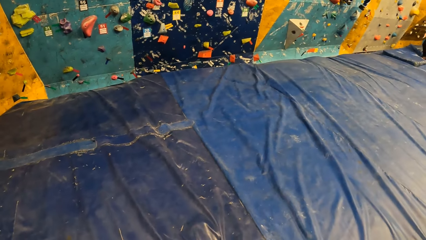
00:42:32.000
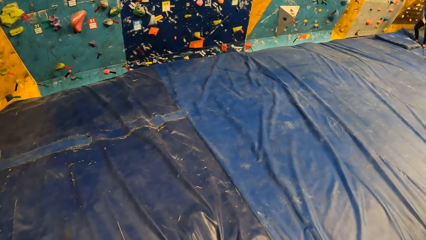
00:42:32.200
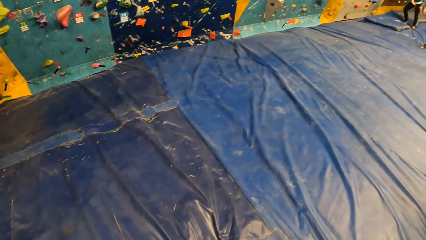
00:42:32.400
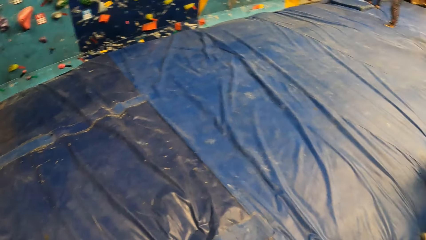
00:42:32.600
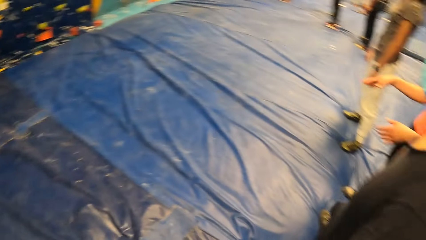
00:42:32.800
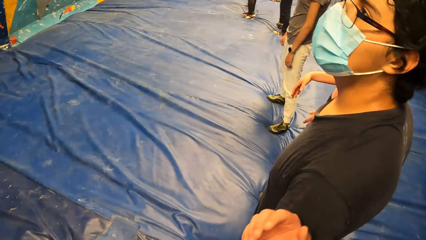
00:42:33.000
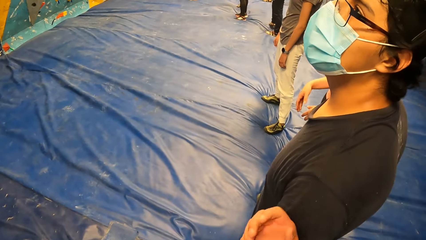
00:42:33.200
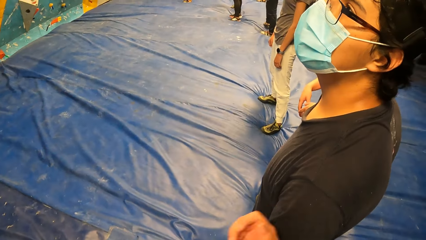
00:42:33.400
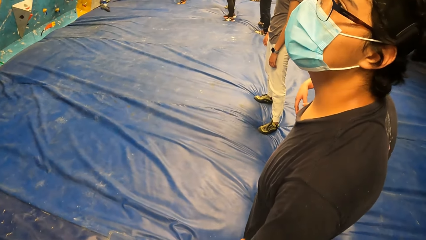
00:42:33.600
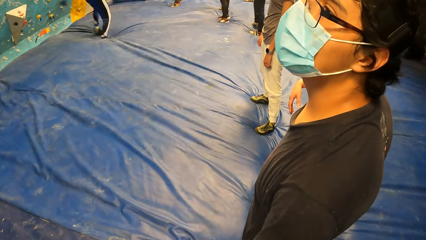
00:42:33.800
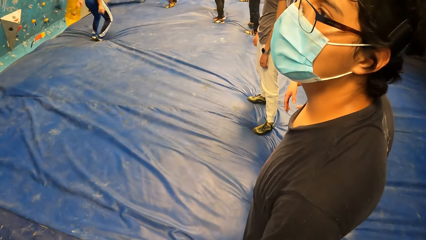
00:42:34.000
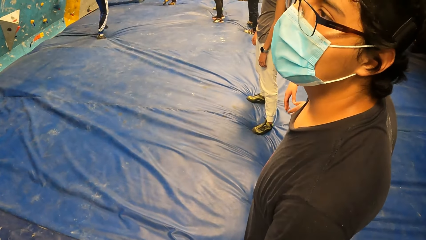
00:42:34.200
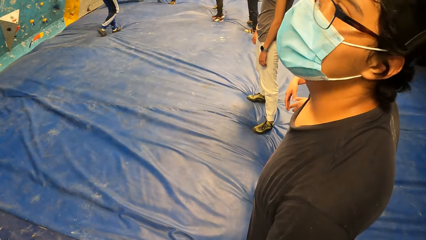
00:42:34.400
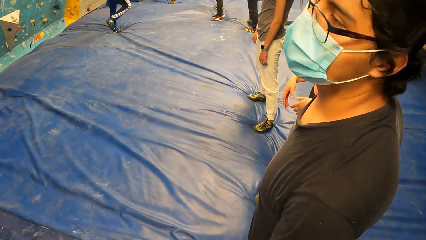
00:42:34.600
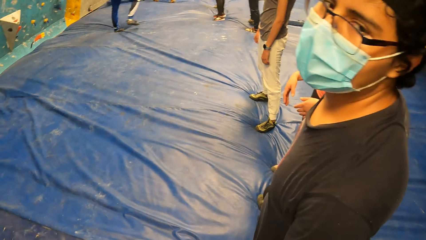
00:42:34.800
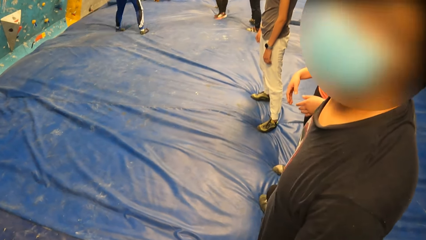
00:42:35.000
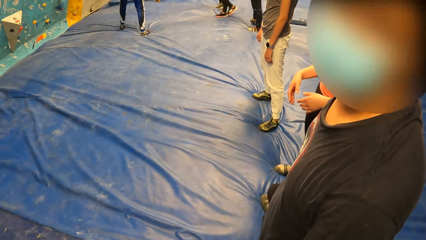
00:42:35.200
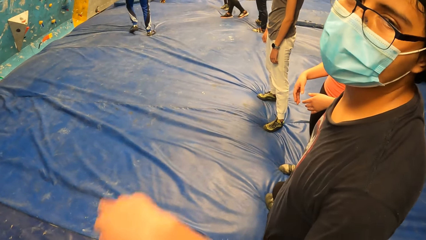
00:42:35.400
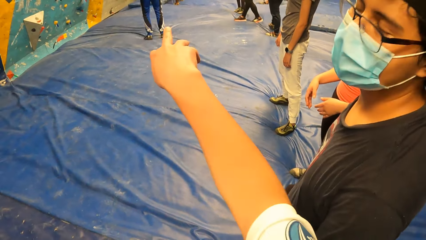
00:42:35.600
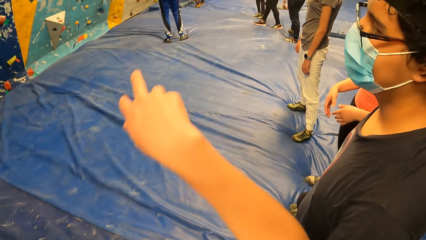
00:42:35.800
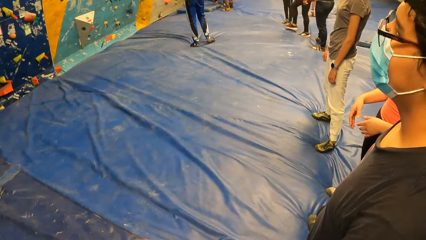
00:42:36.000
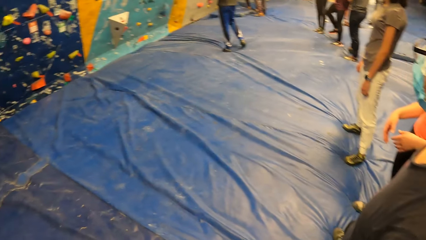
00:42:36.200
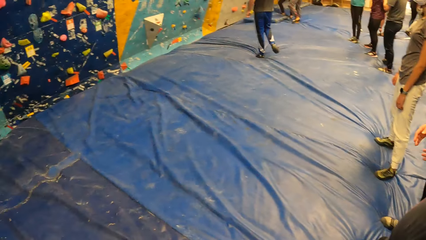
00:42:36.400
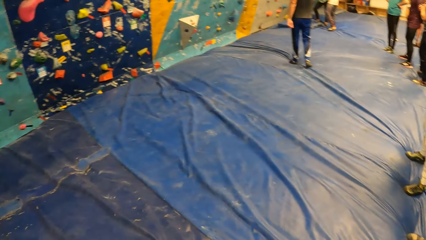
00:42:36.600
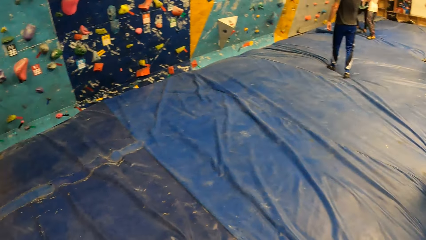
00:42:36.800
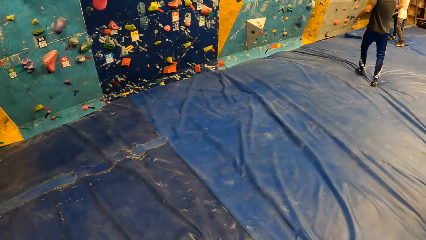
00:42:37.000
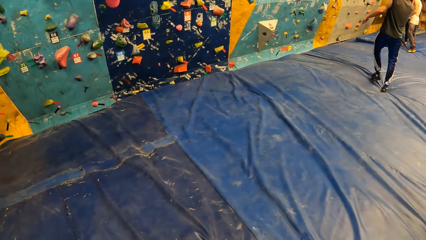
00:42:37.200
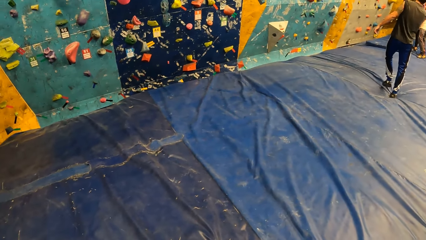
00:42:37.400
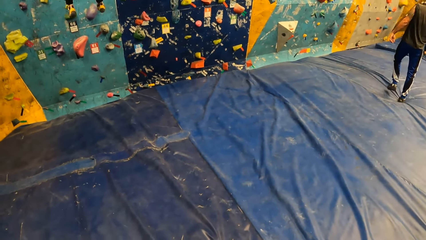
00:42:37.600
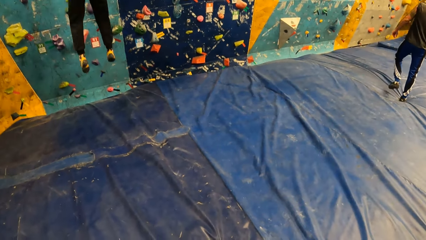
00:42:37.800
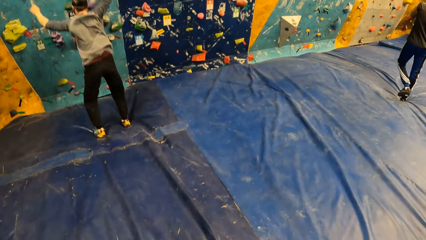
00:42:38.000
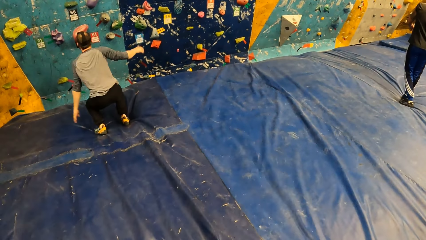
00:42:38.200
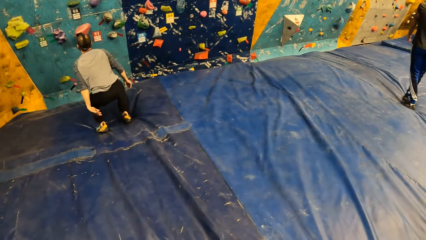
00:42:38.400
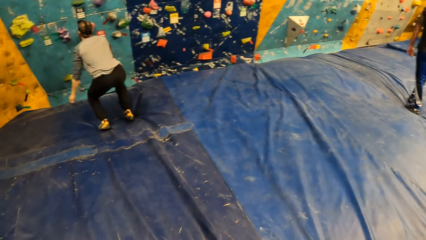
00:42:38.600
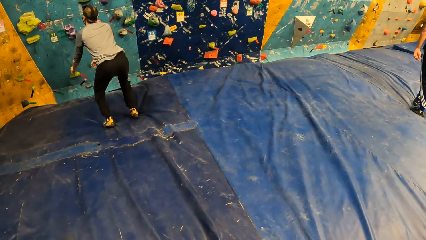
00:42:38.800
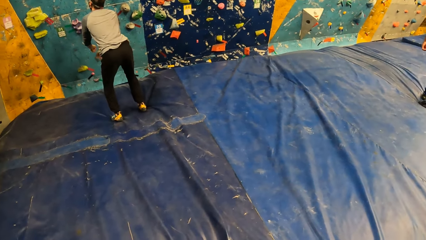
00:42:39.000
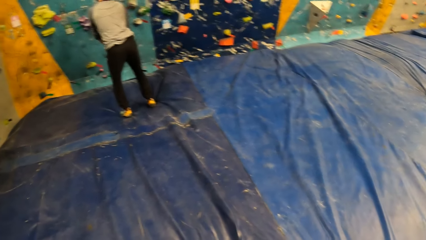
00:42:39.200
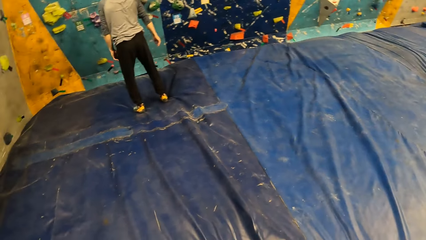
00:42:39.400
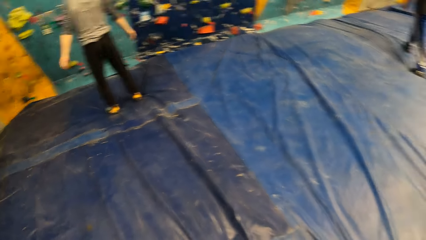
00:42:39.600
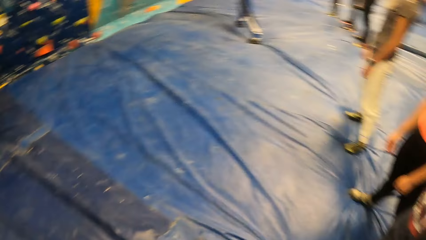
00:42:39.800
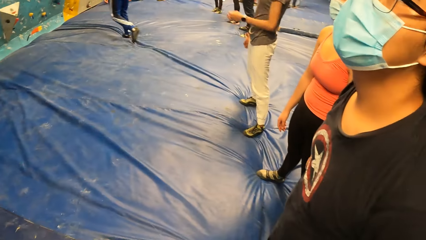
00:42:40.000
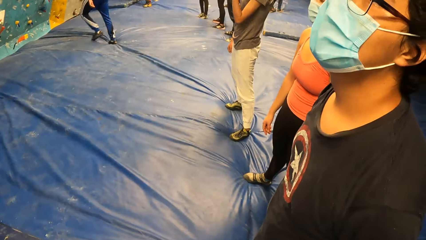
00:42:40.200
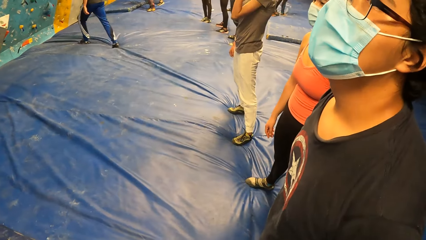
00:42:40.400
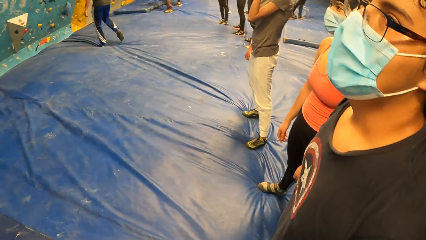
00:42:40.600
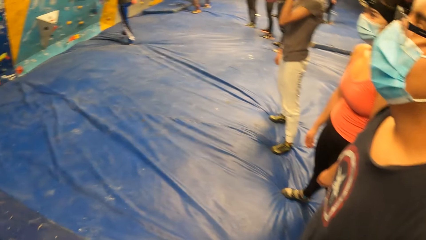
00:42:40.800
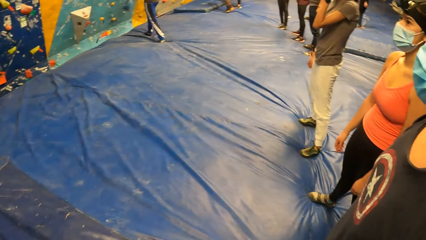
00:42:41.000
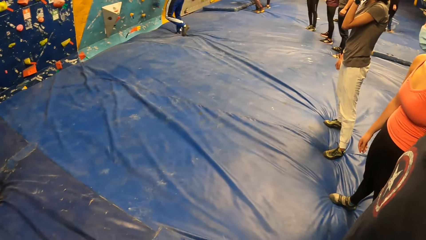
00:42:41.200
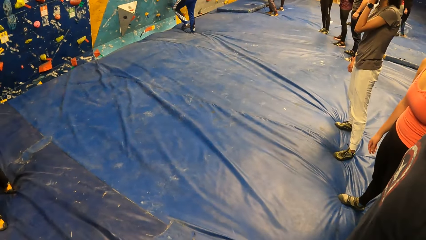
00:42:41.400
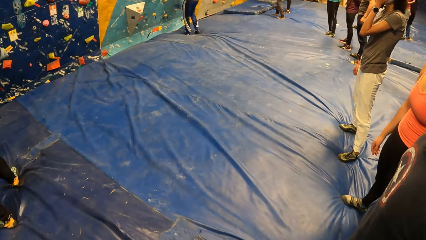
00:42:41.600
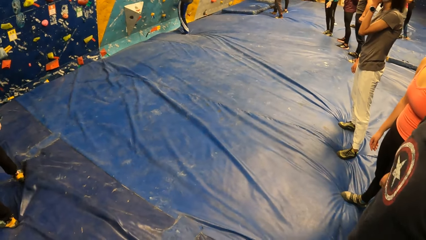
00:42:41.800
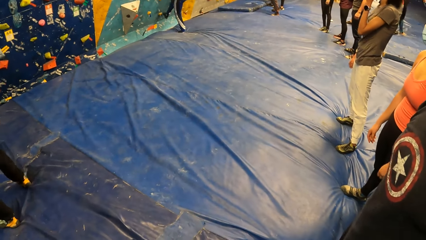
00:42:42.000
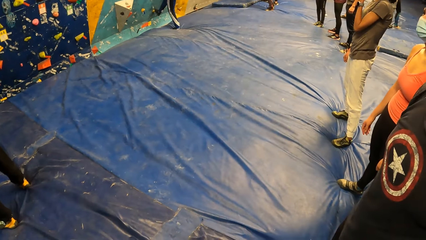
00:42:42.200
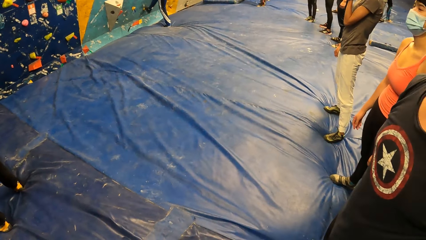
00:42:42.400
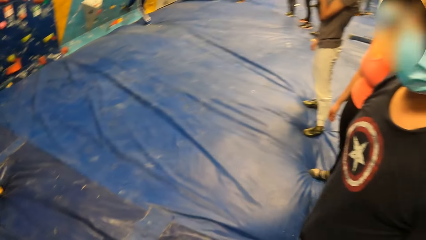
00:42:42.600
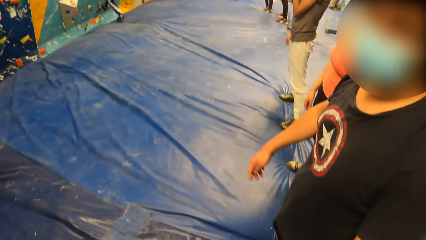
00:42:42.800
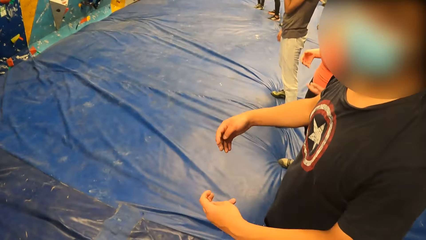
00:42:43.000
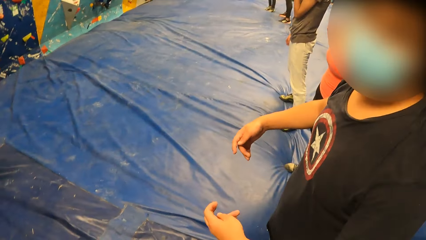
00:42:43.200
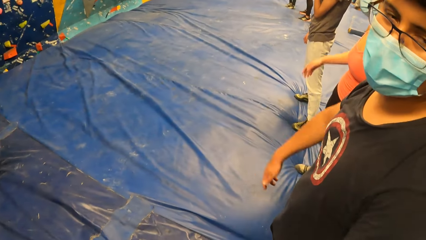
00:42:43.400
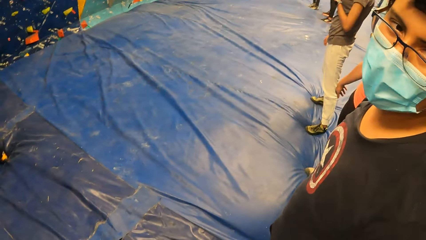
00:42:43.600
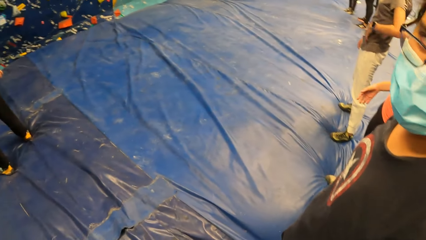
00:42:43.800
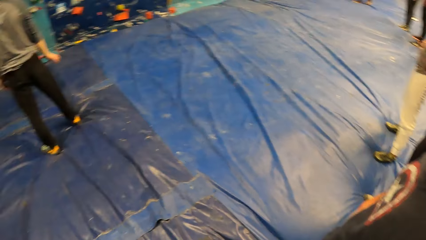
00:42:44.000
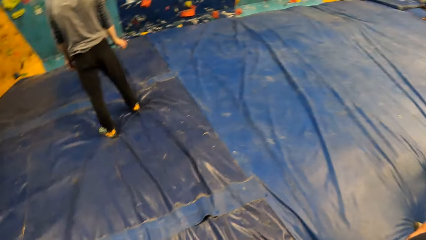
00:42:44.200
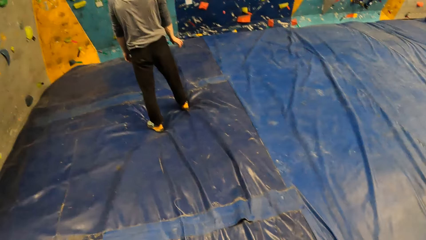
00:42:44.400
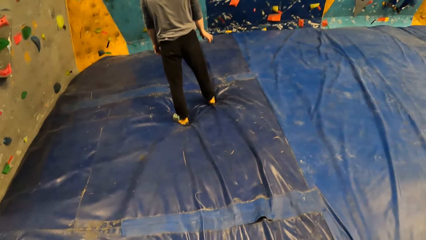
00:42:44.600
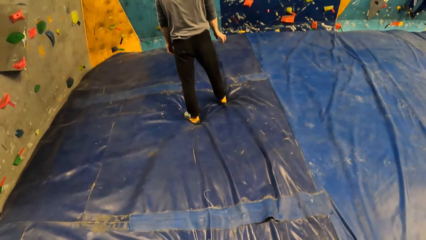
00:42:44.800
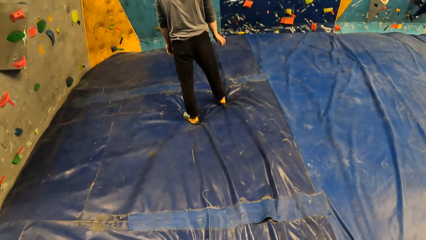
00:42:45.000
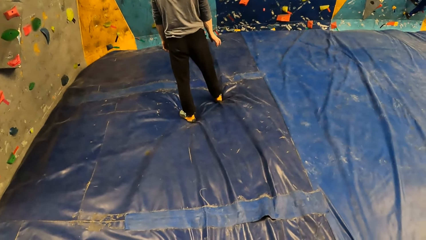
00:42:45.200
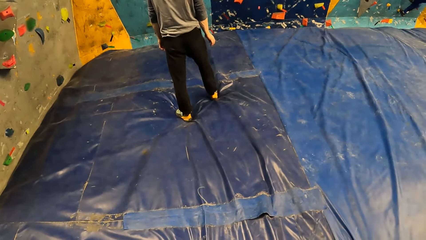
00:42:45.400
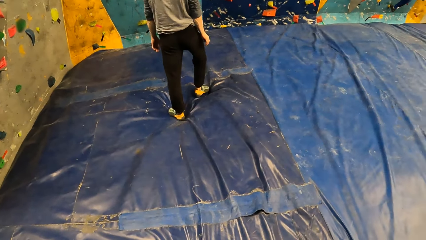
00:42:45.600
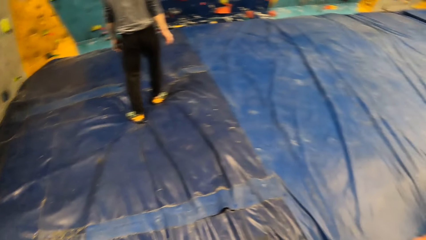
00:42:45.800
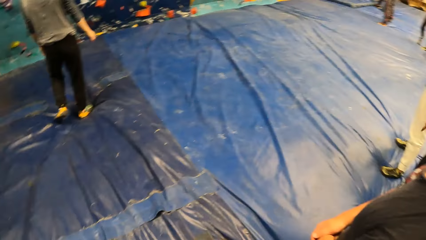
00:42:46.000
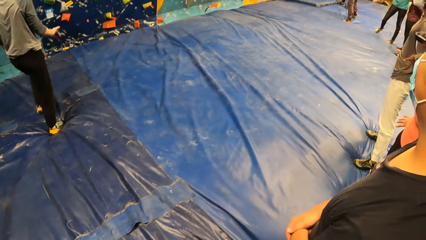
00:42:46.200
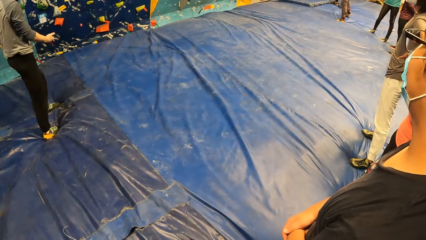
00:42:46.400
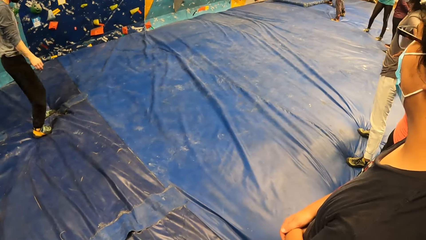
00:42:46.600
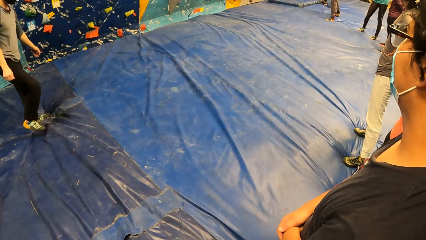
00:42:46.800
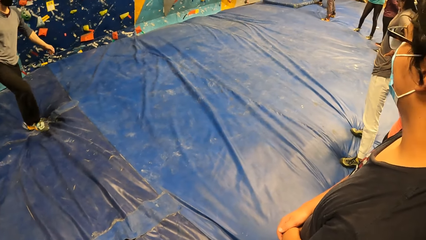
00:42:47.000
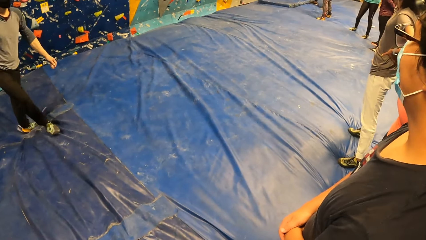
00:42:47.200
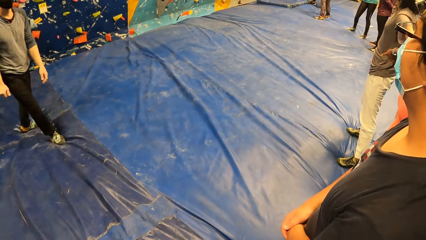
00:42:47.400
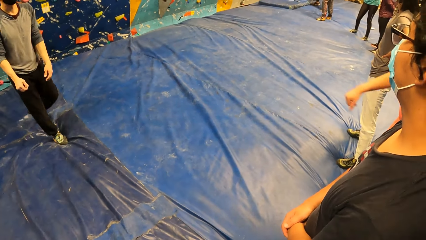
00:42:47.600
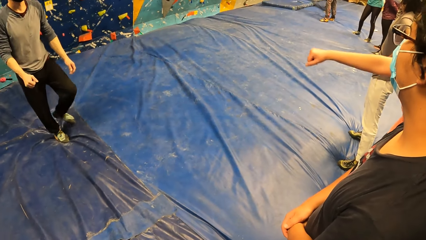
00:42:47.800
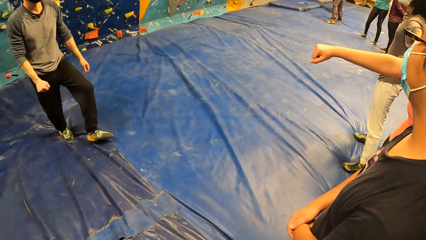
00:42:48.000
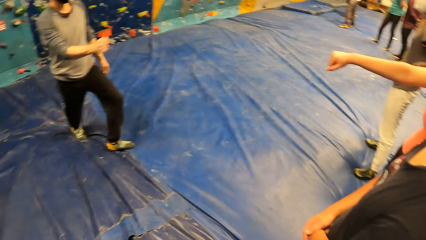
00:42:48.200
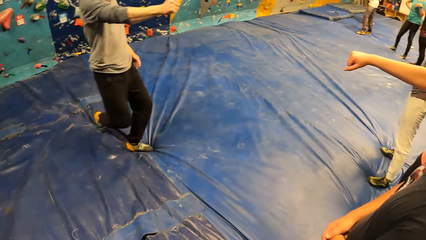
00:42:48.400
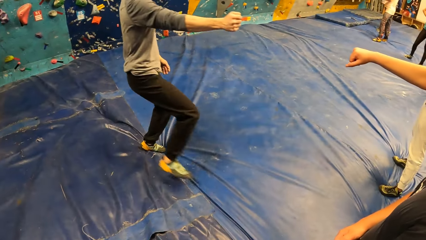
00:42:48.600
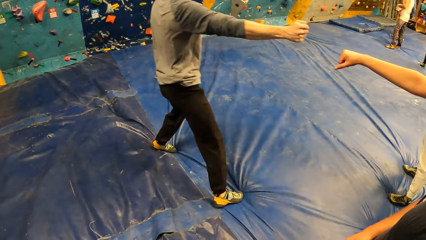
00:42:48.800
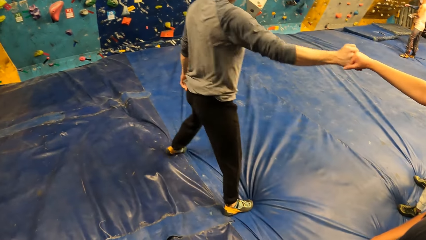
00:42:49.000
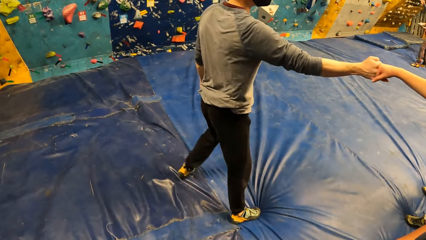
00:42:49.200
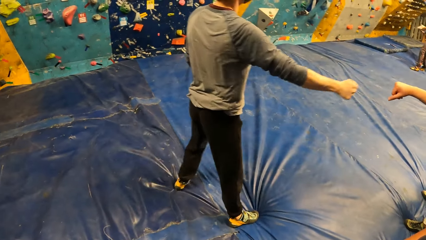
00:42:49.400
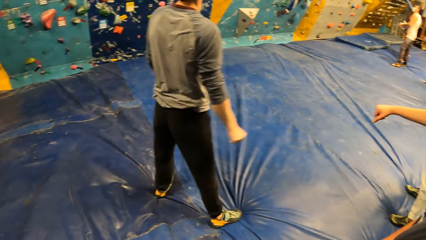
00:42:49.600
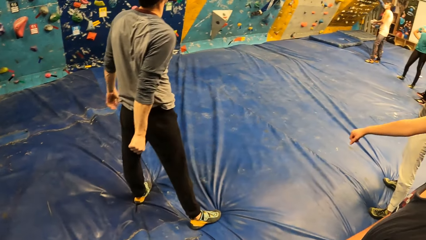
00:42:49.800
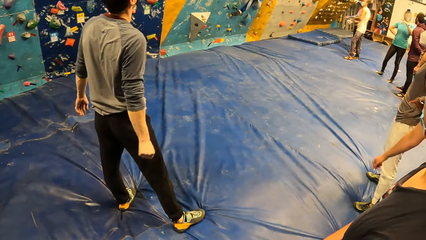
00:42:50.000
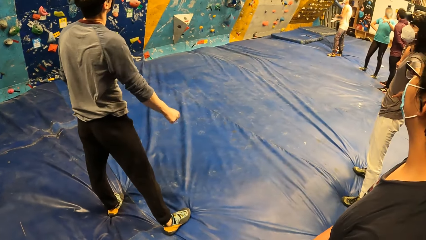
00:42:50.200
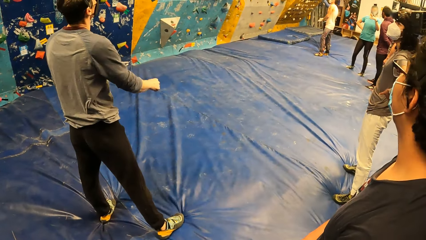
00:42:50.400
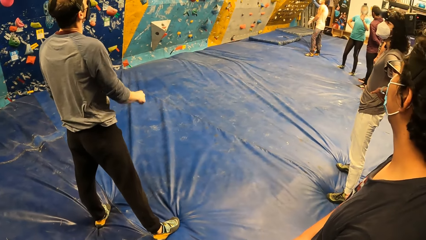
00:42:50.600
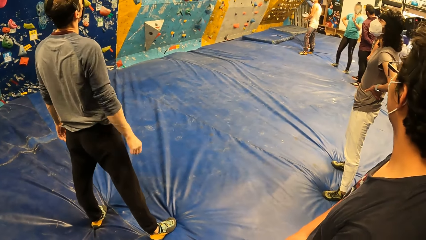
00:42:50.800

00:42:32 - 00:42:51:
The camera wearer looks at a man. The man nods the head. The camera wearer points towards the wall with the right hand and lowers the right hand. They turn around the room. A man lands on the bouldering mat. The camera wearer stares at another man's activity. They look at the first man. They look at the other man. The man interacts with a woman.
